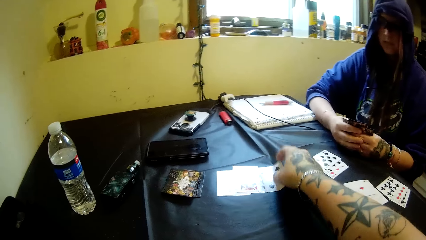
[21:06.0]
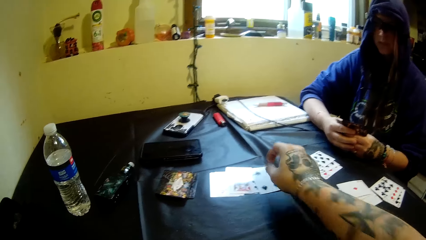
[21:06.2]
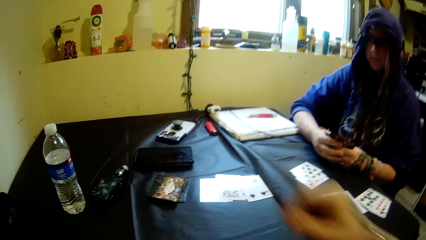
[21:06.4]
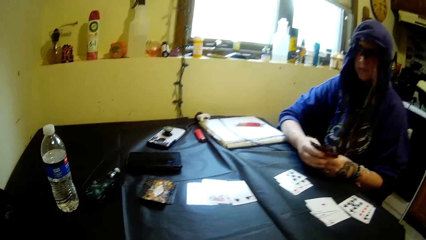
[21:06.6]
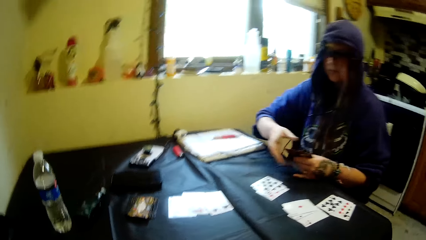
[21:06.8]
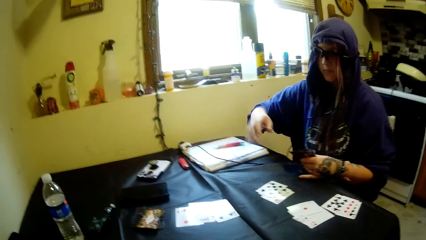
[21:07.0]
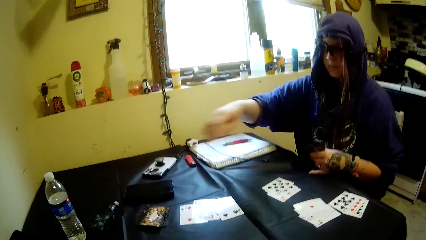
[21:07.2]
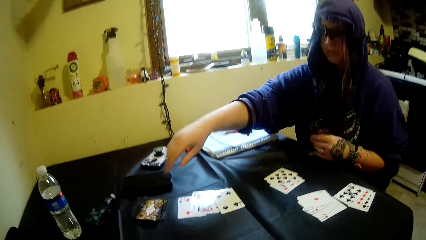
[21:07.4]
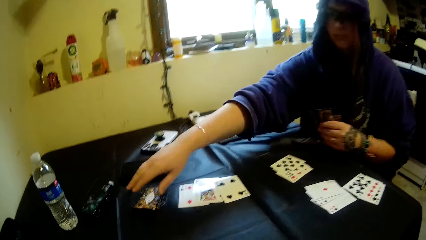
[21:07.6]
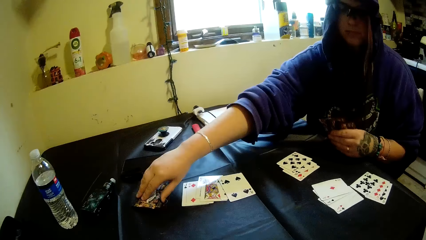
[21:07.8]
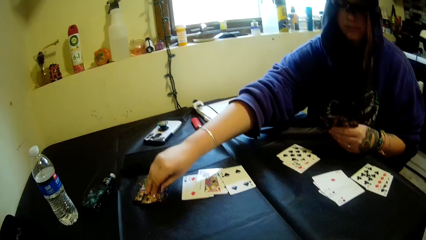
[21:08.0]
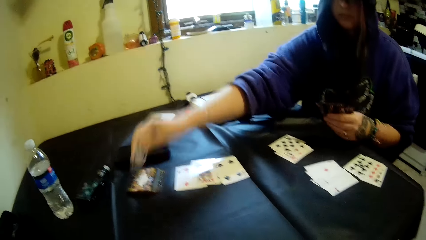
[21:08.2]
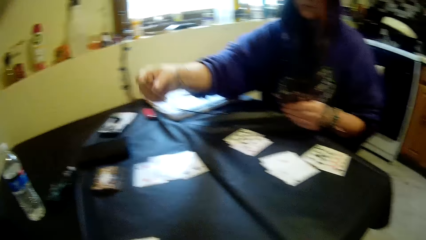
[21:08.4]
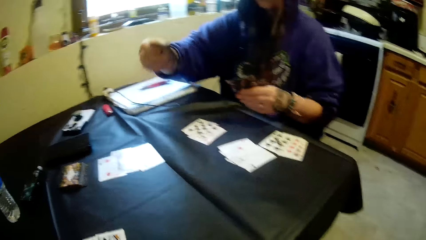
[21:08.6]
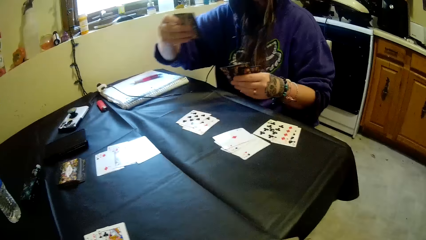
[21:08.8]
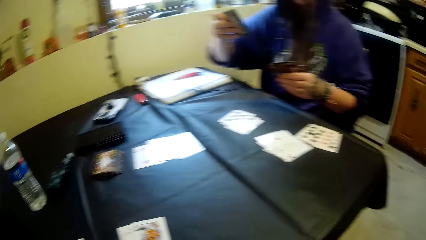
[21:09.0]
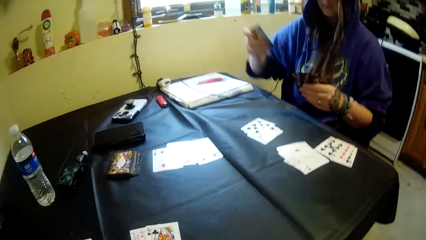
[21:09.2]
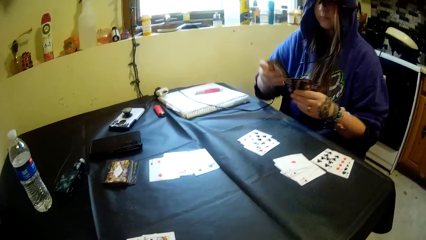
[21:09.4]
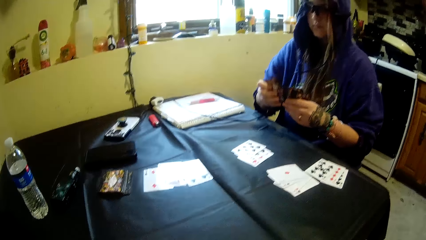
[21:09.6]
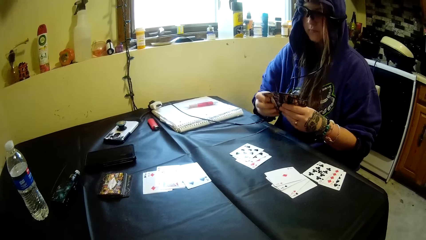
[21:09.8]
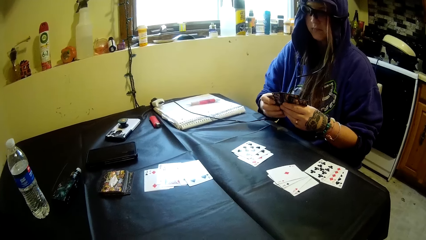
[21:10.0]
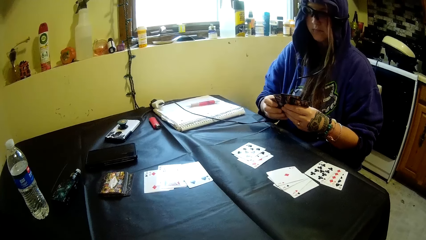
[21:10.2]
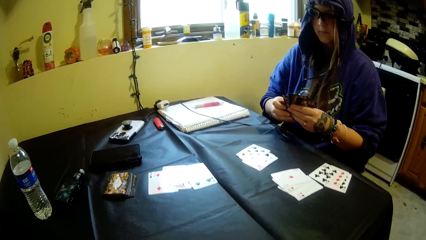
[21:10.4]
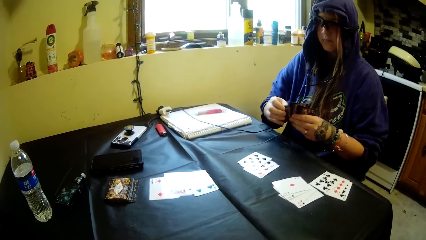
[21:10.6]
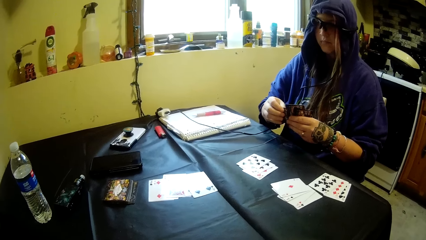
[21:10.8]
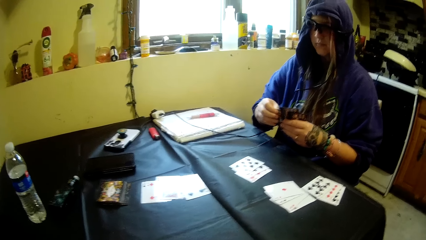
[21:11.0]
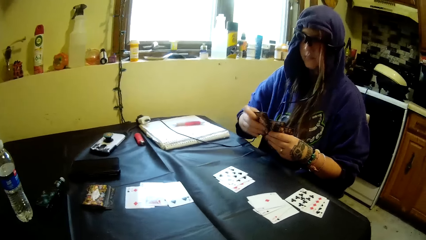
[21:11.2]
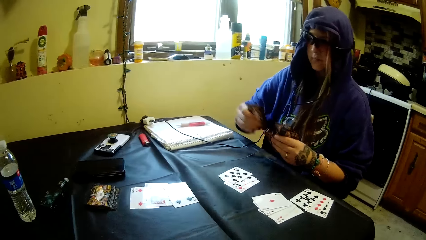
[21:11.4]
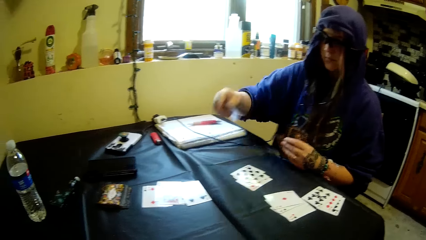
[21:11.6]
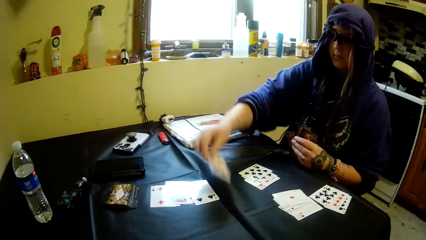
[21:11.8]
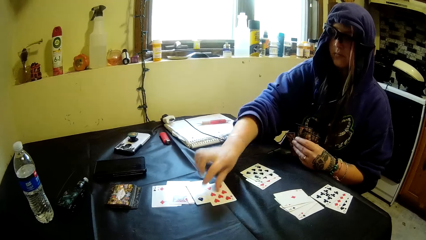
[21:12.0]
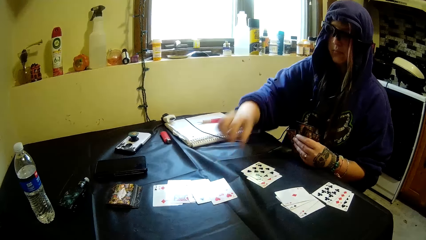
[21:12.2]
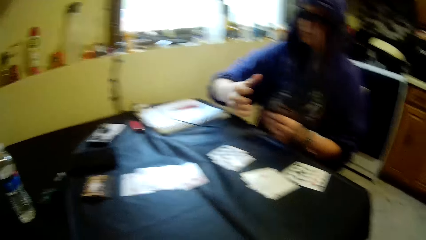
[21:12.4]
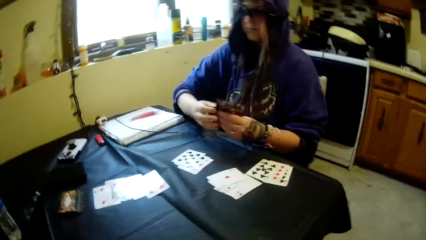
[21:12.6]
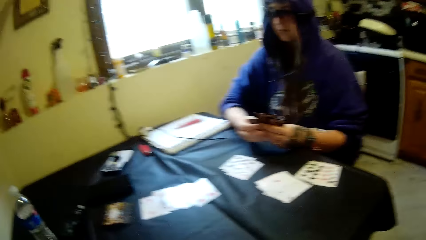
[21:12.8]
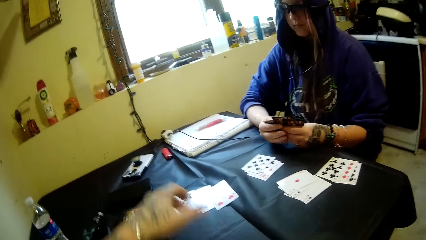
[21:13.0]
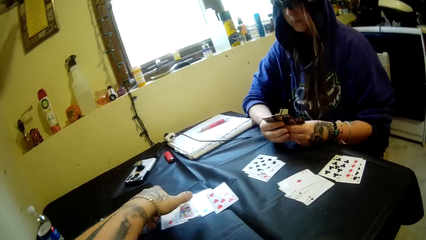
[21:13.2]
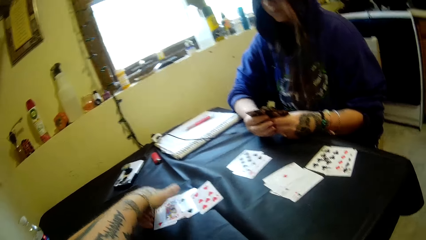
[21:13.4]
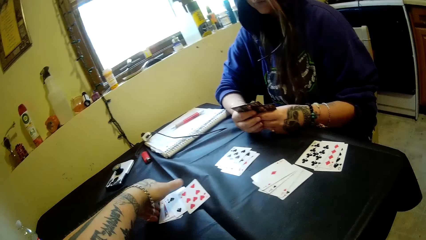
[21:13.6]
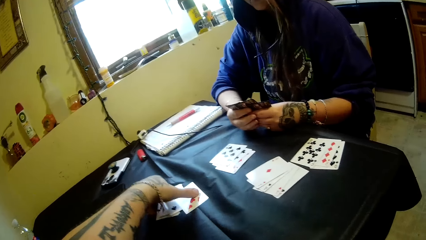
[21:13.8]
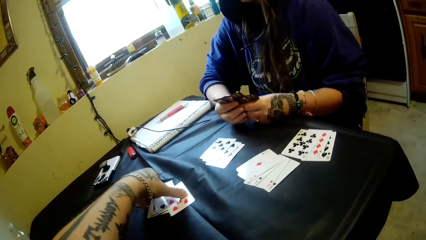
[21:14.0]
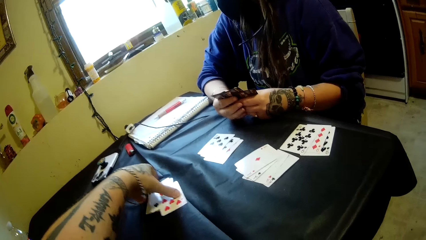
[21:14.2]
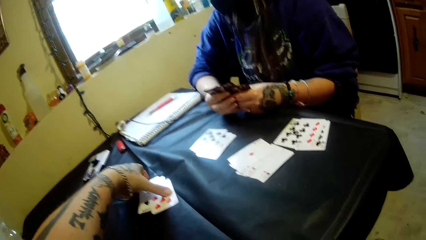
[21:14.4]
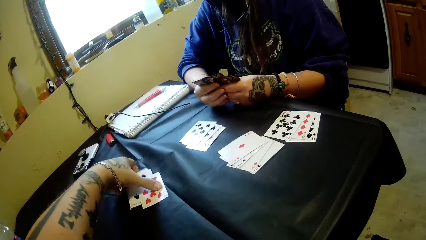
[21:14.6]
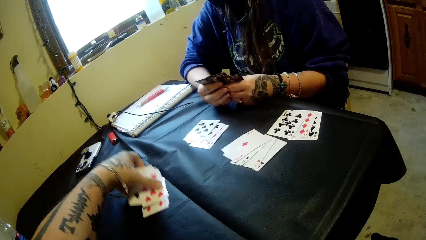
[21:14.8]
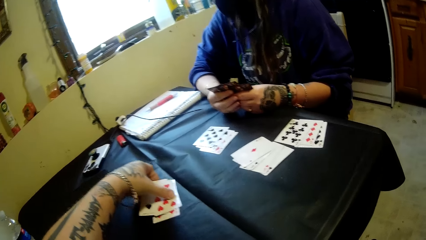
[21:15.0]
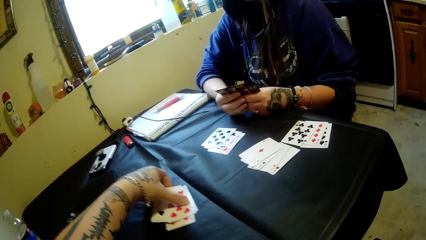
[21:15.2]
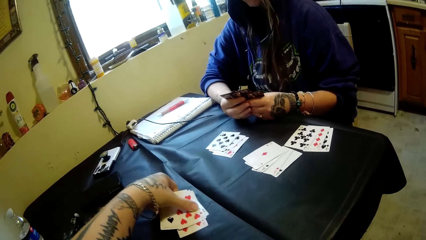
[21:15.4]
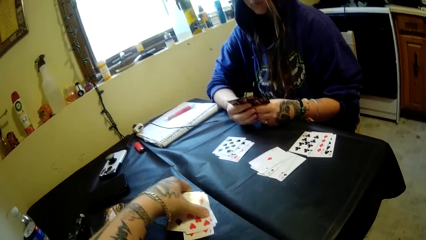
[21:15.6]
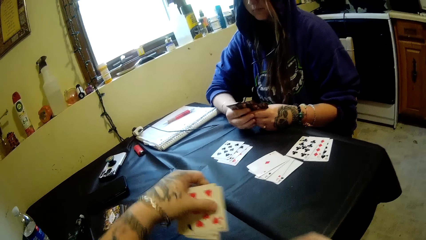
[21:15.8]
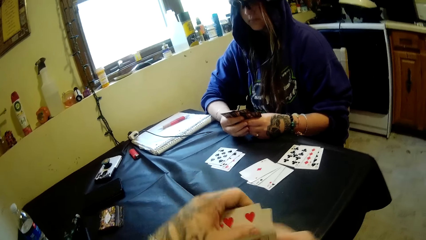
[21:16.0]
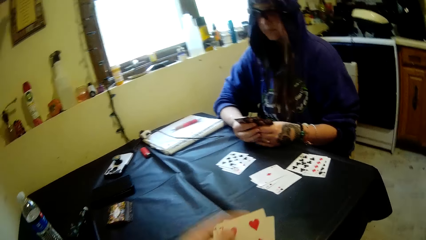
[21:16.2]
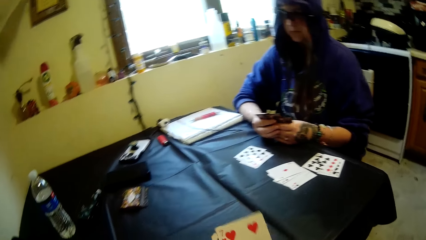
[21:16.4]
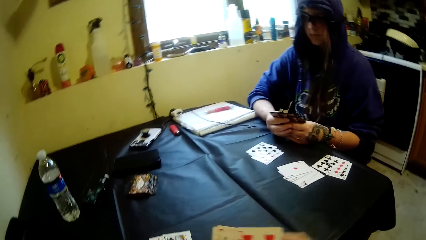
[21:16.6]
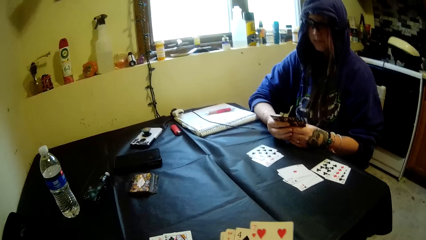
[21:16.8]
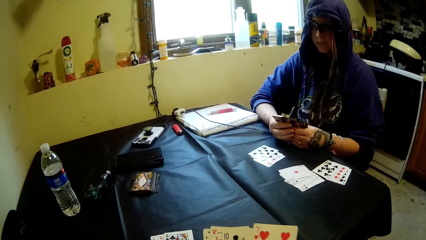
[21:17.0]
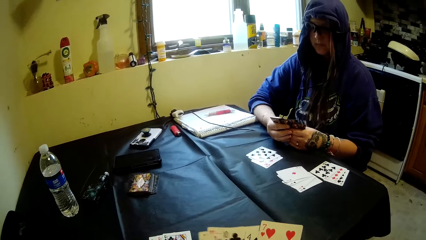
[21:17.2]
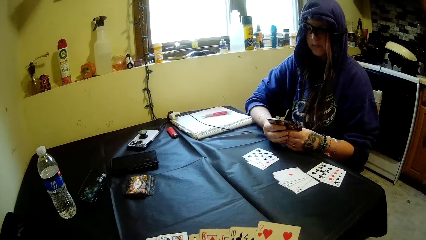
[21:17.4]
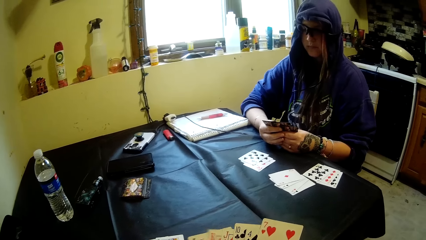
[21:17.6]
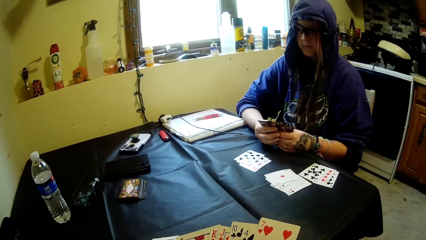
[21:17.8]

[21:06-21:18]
The camera wearer places a card in his right hand on the table. A woman picks a card from the stack of cards on the table with her right hand. The woman looks at the card. The woman joins the card in her right hand with the other cards on the table. The woman picks a card from the others. The woman places the card in her right hand on the table. The woman holds the cards with her right hand and moves the cards in her hands. The camera wearer moves the cards on the table with his left hand. He puts the cards together with his left hand. He picks the cards from the table. He holds the cards with his right hand and looks at the cards.

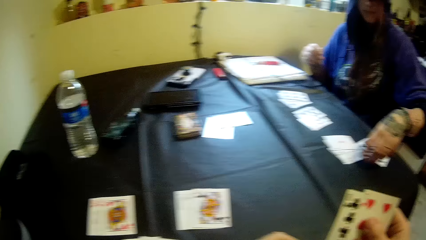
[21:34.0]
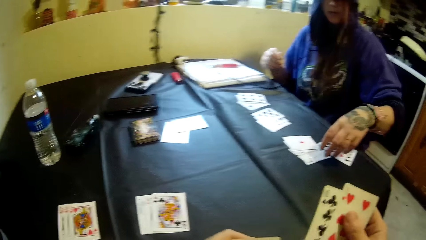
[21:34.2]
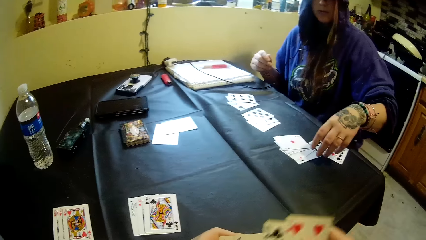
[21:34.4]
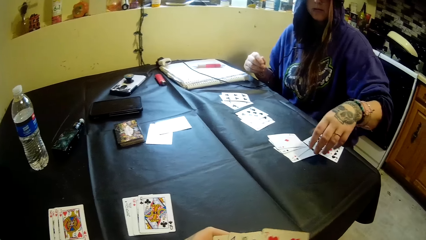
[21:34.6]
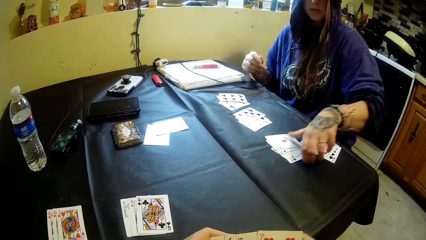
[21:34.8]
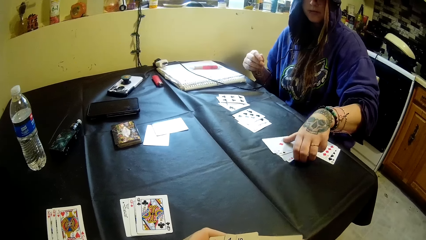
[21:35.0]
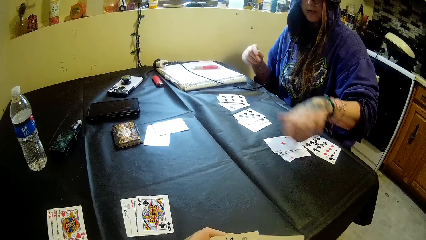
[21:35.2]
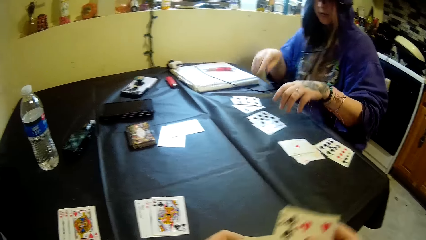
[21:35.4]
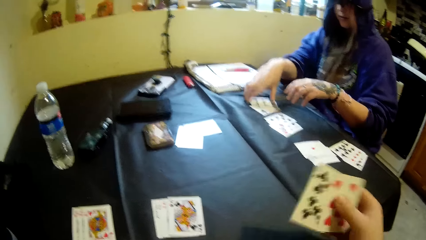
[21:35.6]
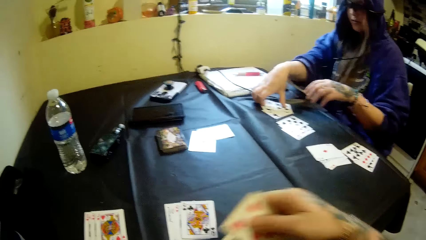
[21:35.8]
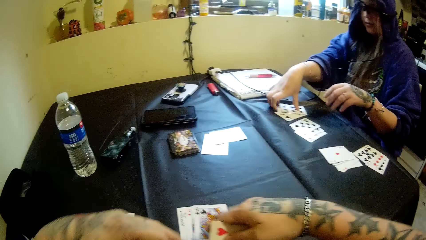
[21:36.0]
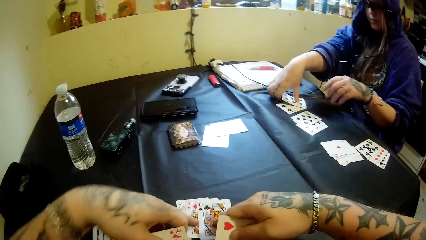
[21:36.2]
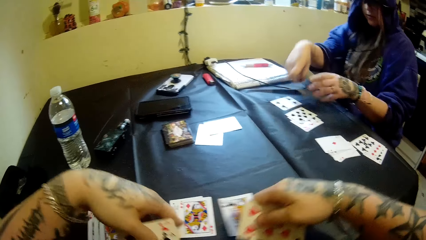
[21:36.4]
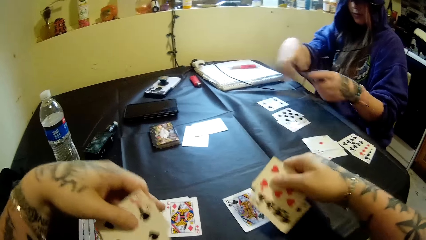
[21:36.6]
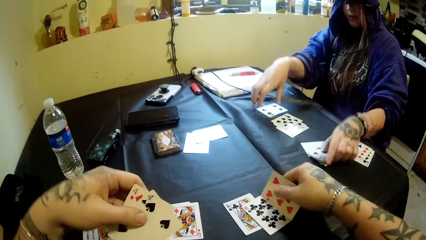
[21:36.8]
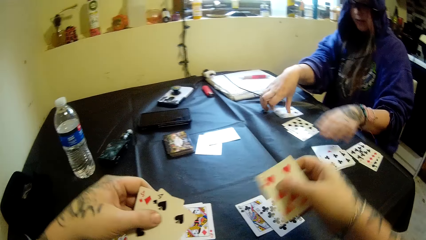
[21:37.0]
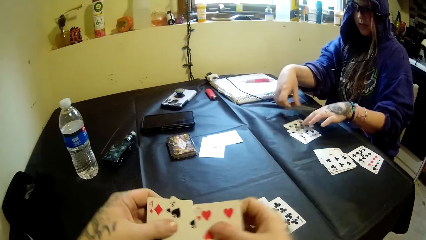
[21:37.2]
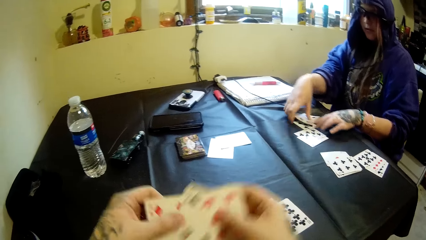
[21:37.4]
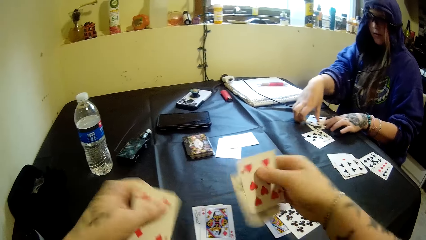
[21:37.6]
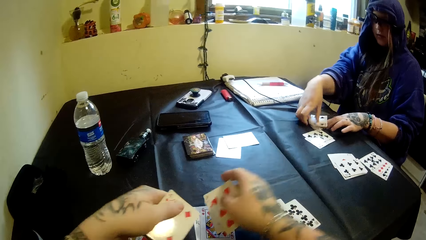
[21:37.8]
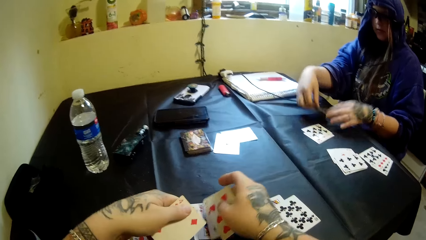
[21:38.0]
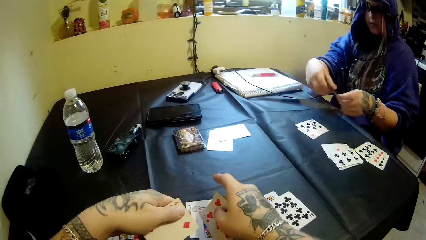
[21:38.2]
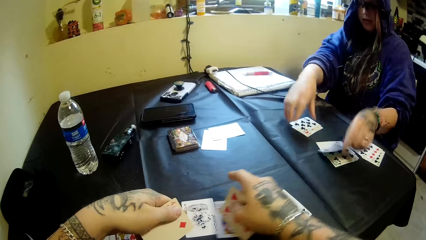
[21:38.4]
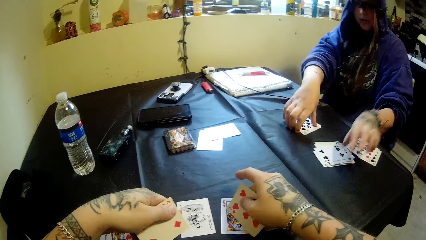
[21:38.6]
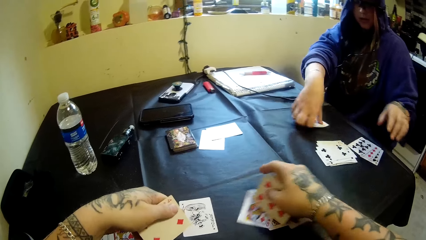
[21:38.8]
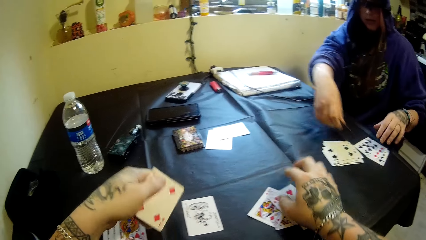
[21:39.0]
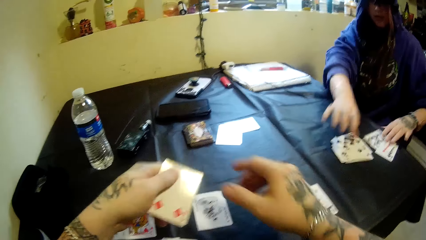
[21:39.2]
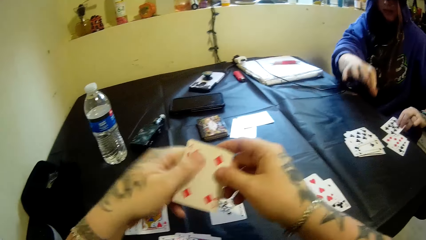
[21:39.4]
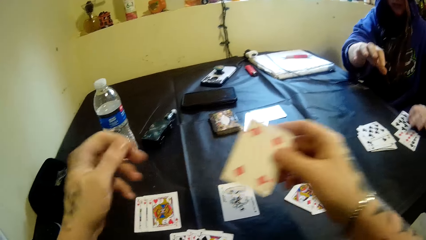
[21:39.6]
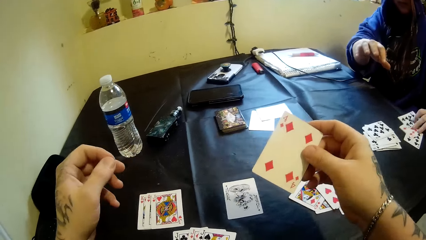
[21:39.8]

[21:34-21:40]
The camera wearer converses with a woman. The woman touches the cards on a table. The woman moves the cards on the table with her left hand. The camera wearer puts the cards together. The woman moves the cards on the table with her hands. The camera wearer moves the cards on the table with his hands. The woman picks the cards from the table and places cards on the others. The camera wearer puts a card on the others. The woman picks the cards from the table and places cards on the others. The woman picks the cards from the table and places a card on the others. The camera wearer holds a card with his right hand.
